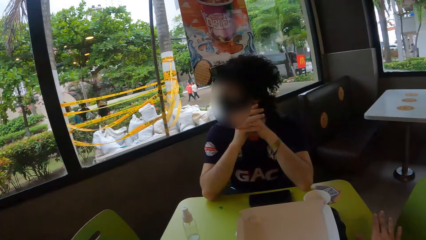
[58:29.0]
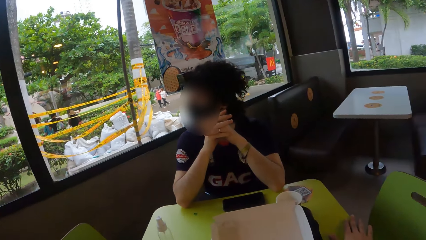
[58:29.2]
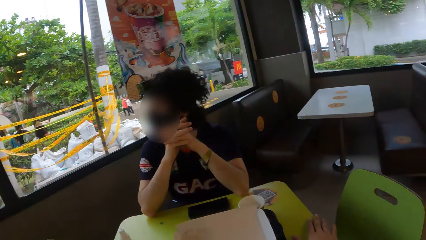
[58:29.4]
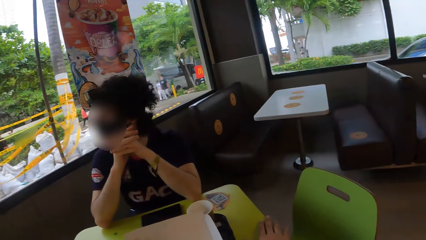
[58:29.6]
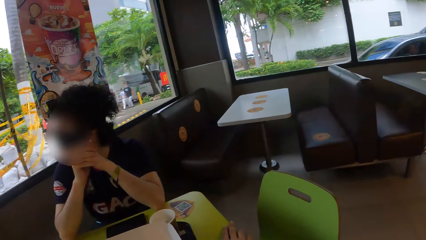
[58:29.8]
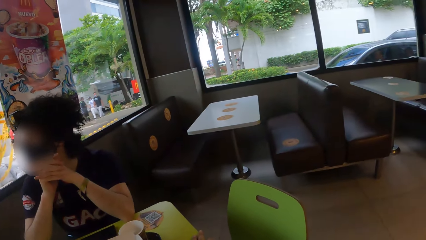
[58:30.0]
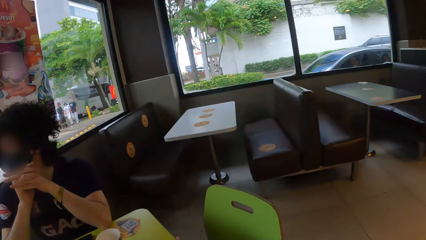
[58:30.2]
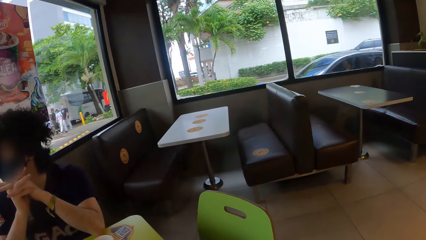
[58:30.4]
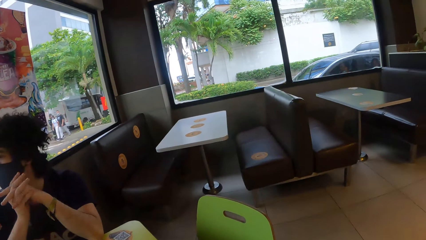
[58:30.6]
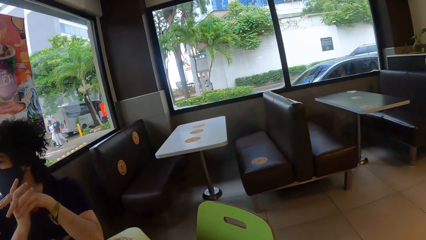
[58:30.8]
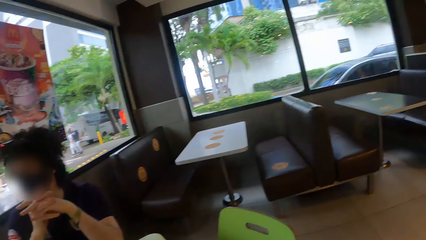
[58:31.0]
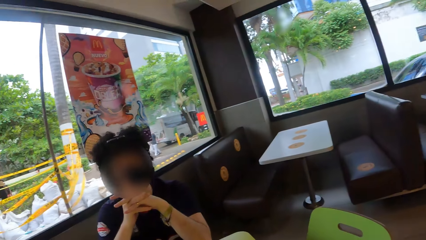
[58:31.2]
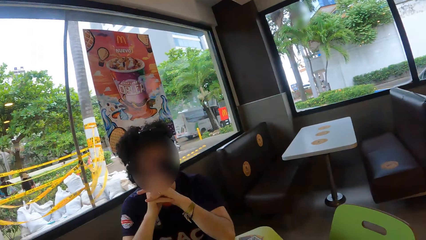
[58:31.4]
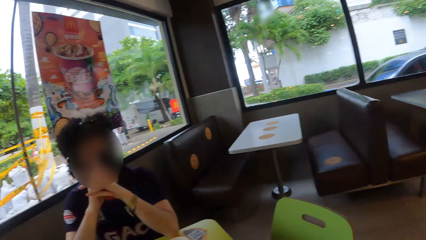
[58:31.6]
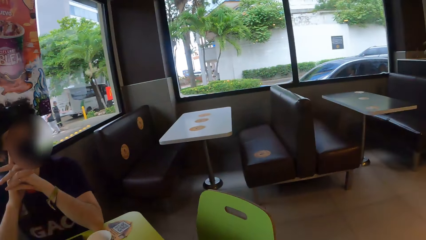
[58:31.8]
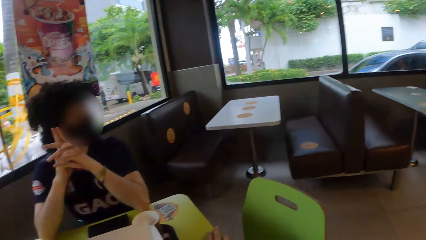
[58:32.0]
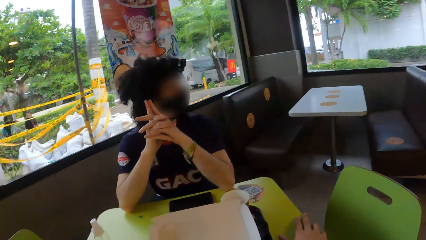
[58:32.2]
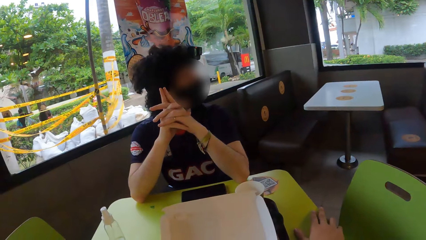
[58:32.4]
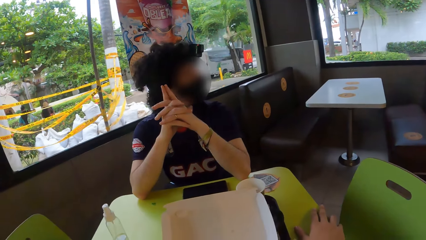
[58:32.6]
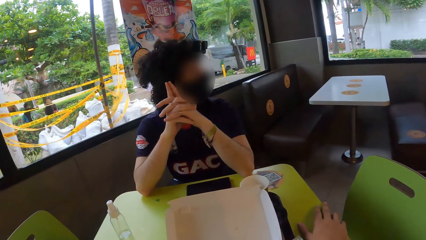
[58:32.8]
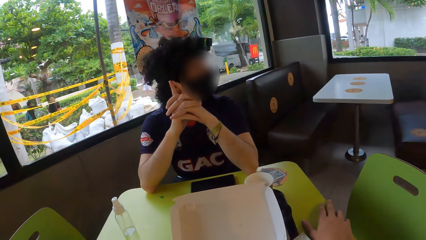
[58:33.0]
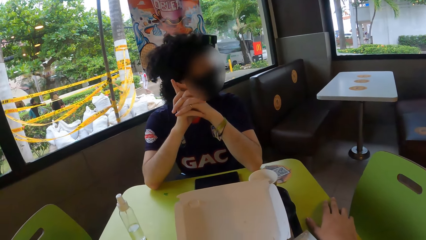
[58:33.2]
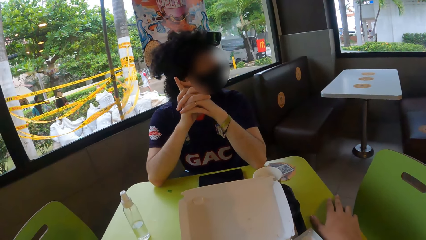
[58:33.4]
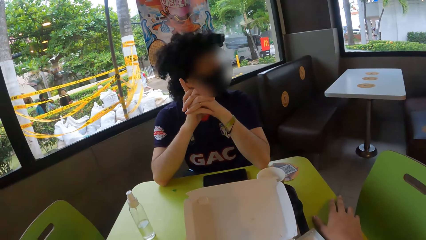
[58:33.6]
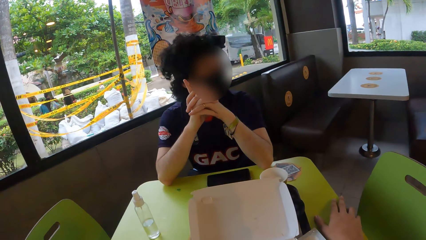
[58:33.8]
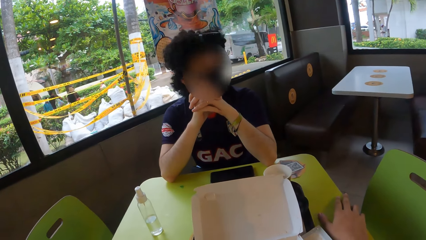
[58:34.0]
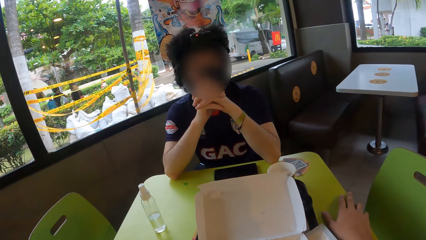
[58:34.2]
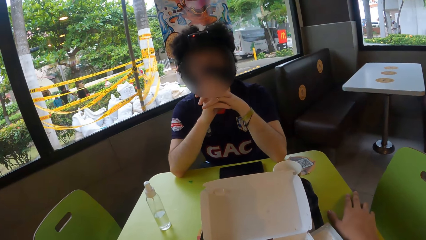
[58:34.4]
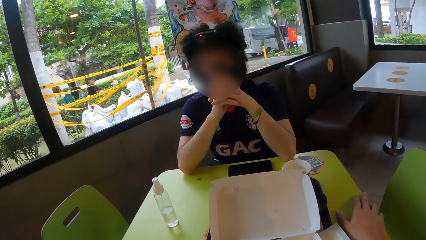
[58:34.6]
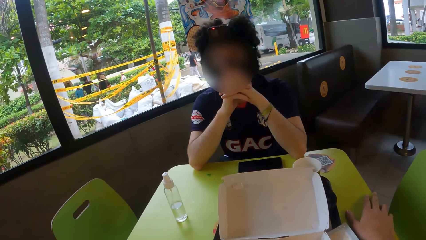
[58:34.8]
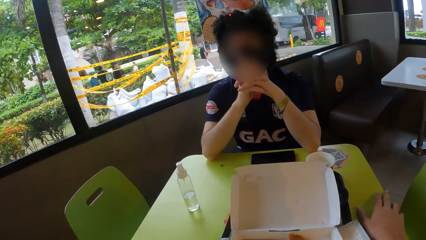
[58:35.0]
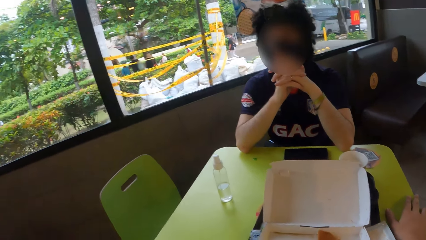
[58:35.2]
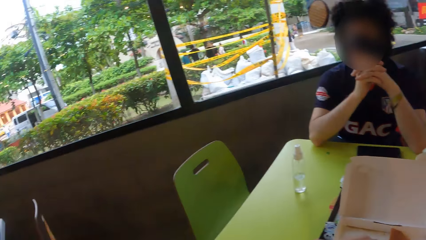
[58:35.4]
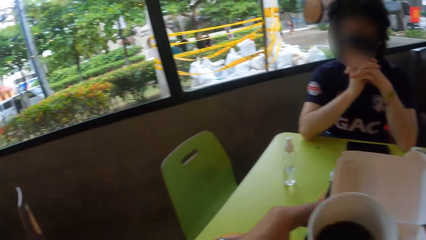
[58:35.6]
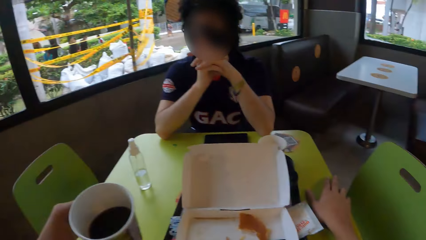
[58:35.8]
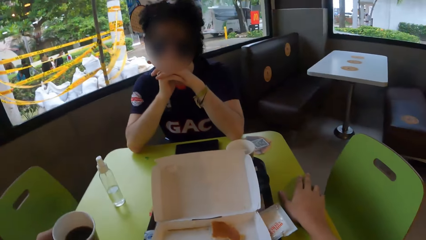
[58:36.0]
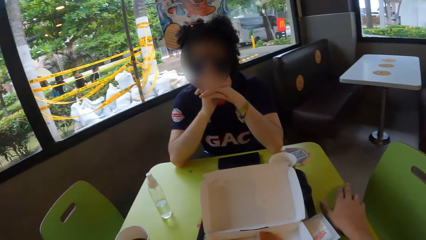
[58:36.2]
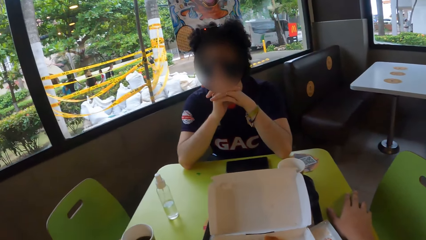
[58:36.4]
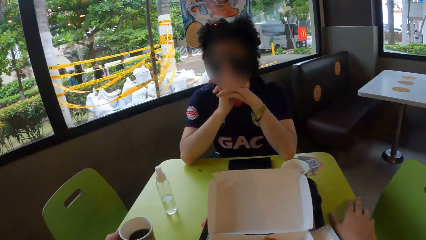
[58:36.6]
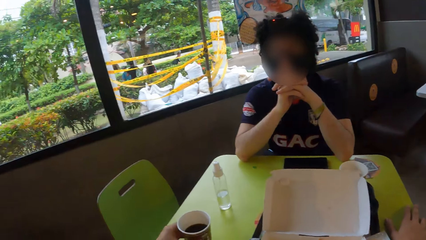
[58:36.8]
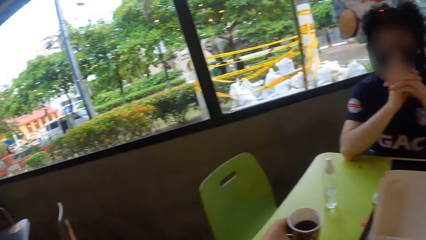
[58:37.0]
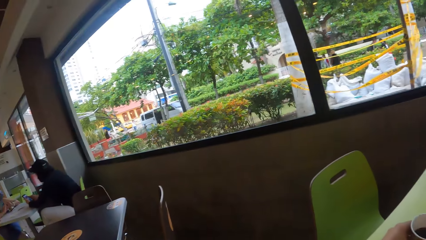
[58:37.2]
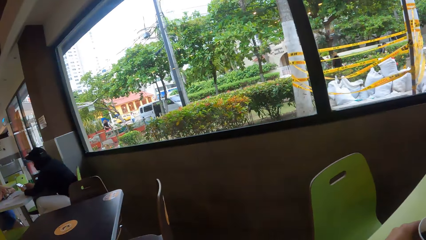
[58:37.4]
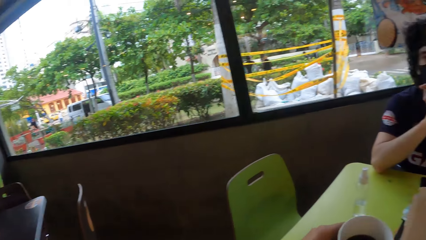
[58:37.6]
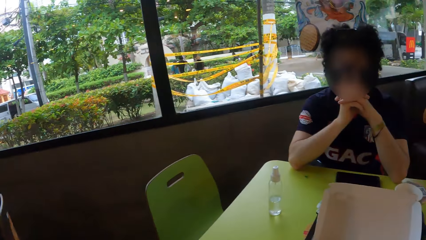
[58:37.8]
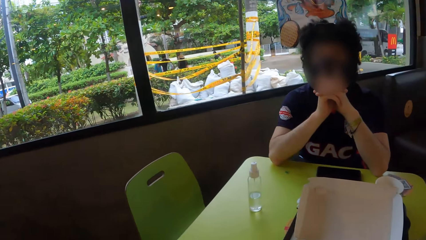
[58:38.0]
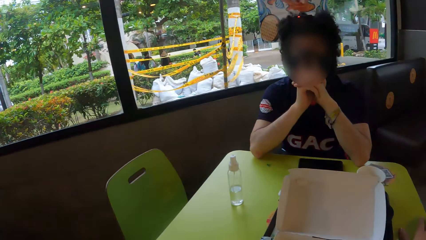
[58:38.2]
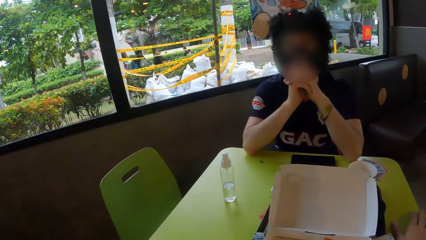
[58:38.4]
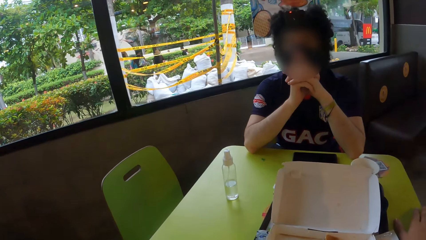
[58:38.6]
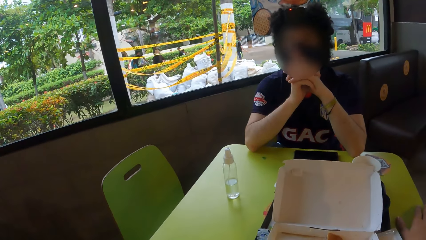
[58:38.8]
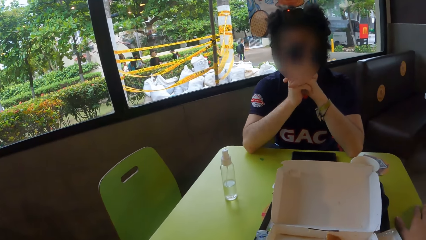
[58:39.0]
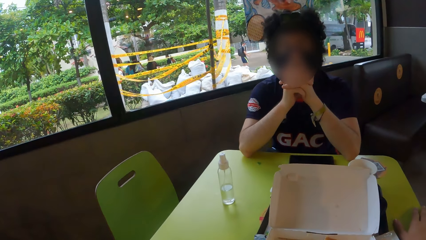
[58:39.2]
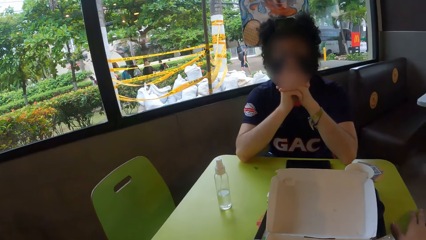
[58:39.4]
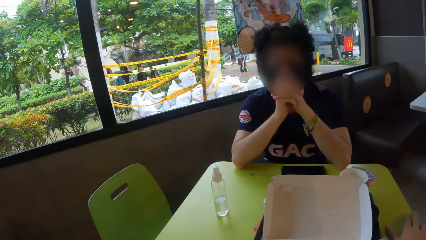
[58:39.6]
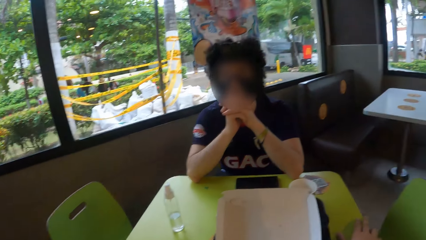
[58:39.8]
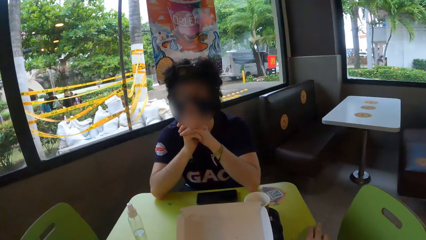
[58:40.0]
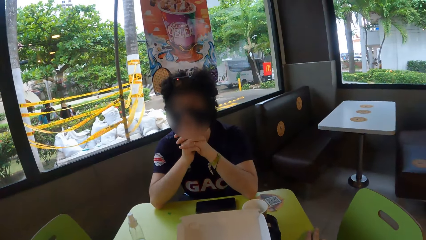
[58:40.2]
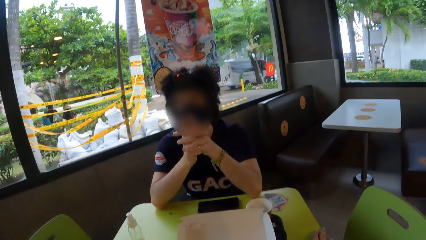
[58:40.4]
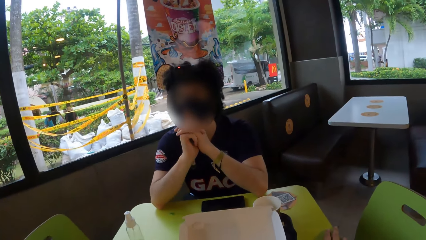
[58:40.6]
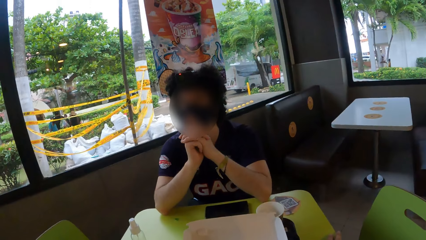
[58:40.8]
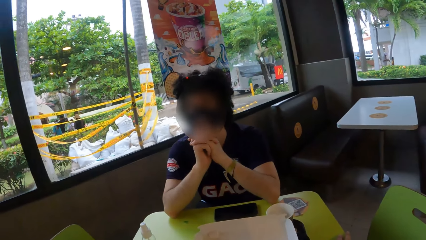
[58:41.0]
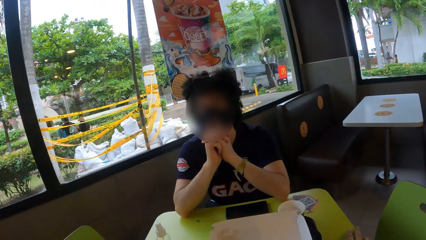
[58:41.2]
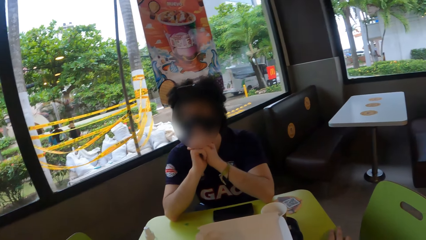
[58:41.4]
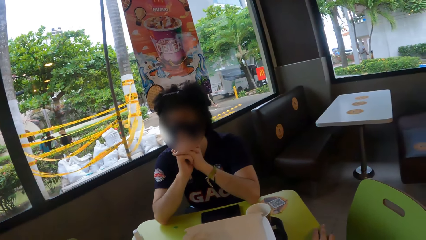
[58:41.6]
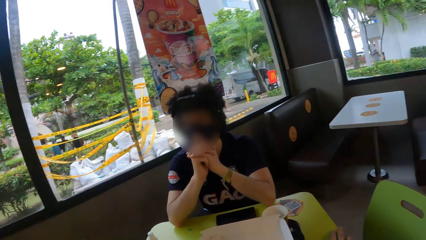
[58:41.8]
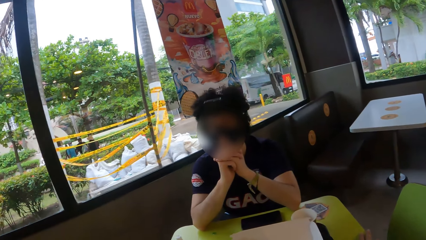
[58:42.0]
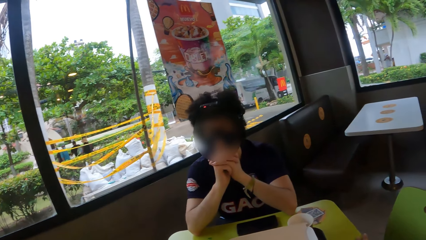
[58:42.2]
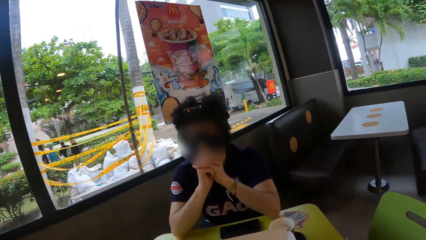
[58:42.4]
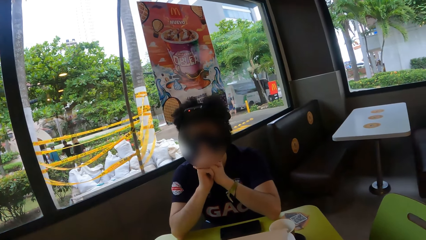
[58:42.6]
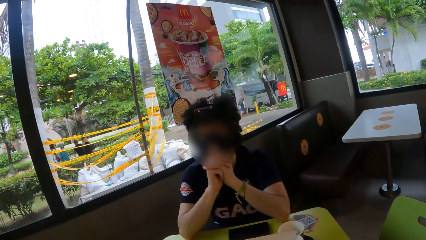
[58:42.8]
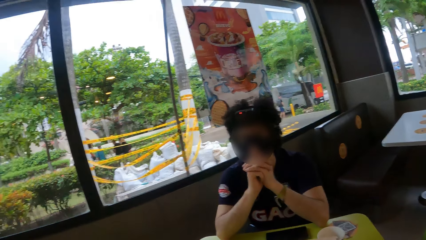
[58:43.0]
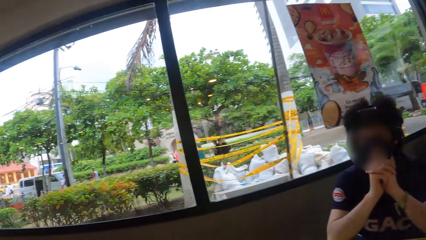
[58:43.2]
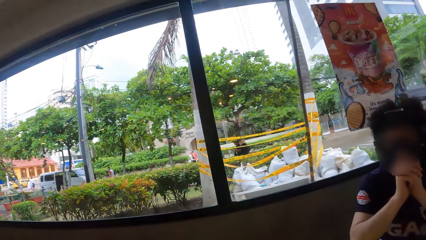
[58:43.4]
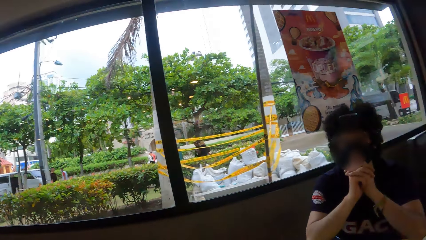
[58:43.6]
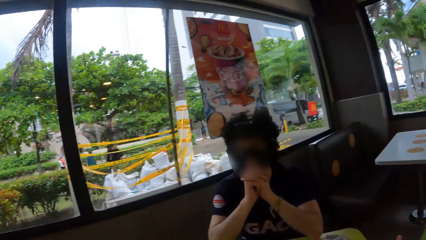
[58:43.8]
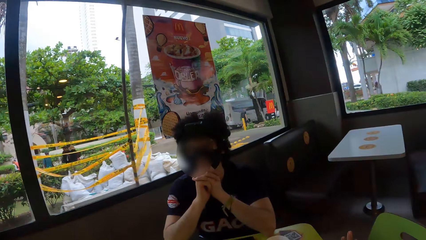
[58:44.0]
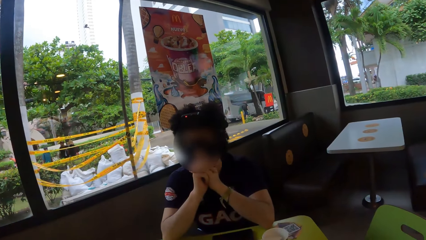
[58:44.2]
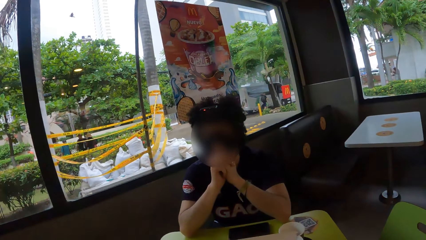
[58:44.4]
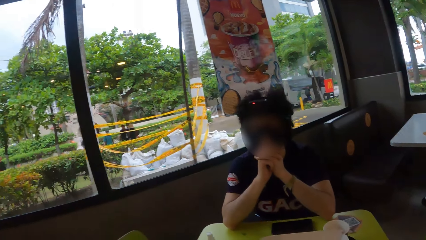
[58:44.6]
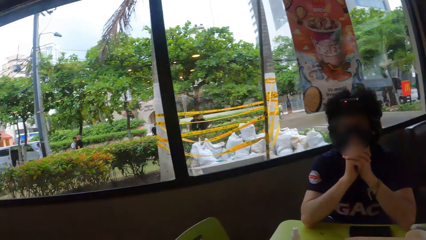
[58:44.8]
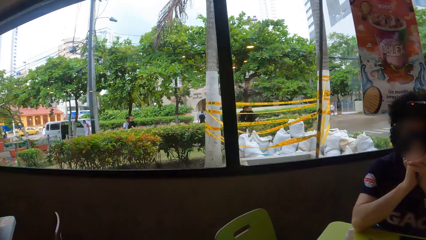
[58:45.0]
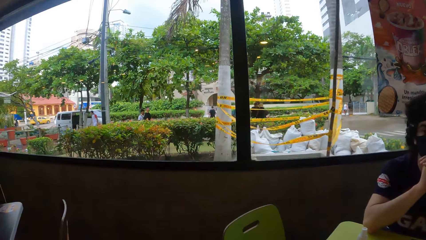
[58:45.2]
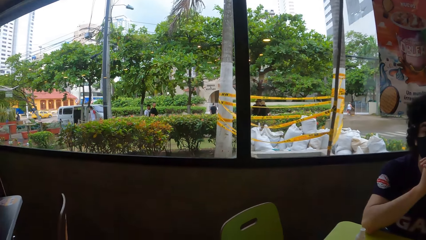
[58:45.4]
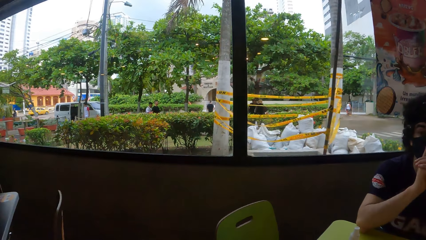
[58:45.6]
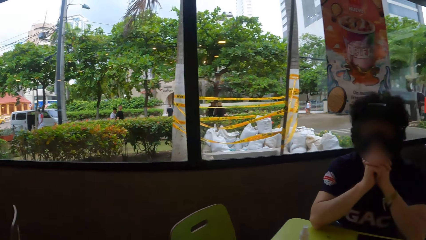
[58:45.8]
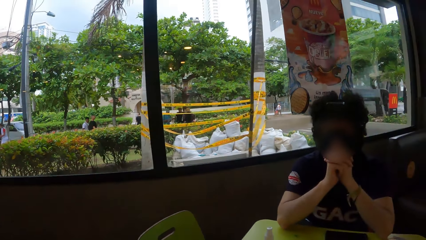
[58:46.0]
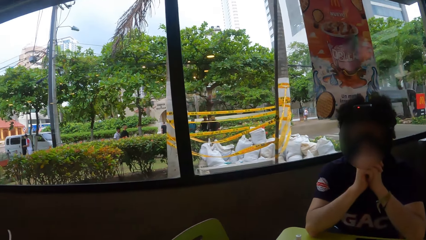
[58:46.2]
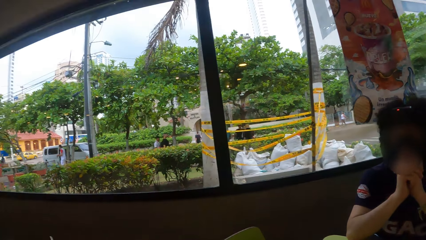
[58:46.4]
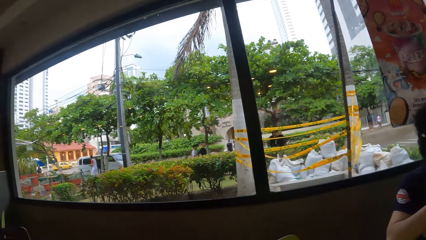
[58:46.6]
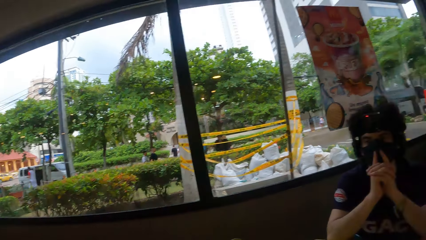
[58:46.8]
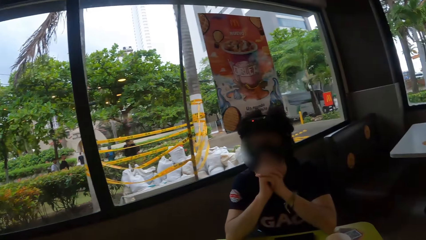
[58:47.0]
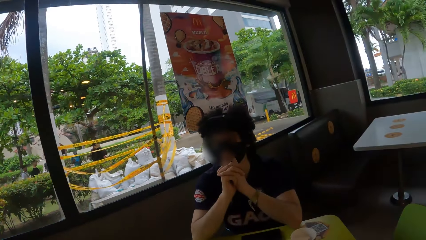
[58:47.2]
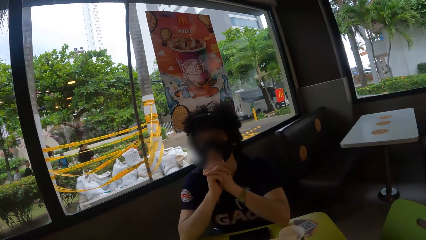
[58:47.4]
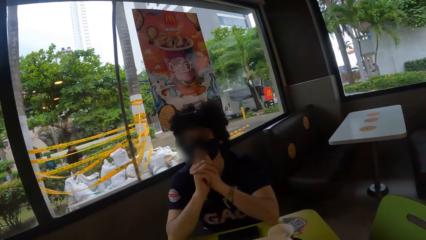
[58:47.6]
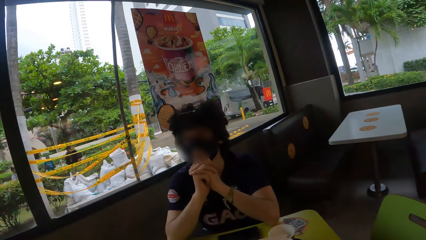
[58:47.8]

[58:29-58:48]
The camera wearer looks around. They look around the window.
